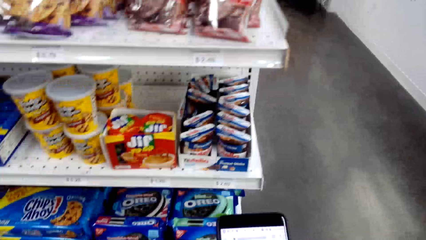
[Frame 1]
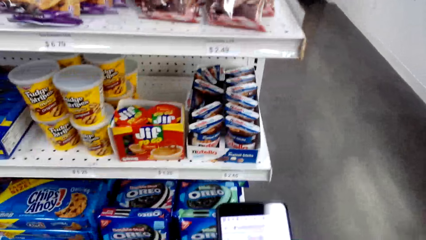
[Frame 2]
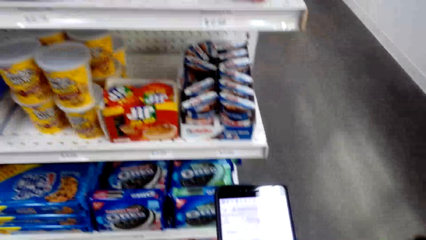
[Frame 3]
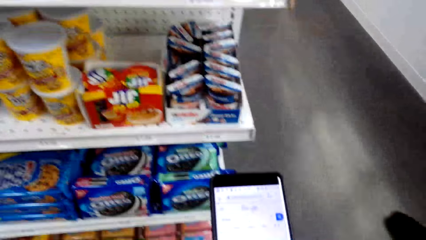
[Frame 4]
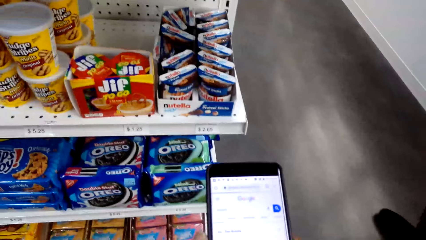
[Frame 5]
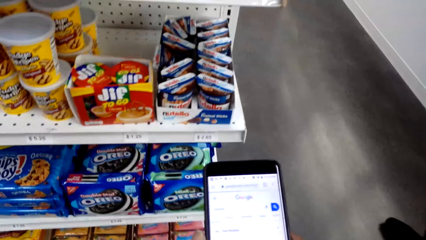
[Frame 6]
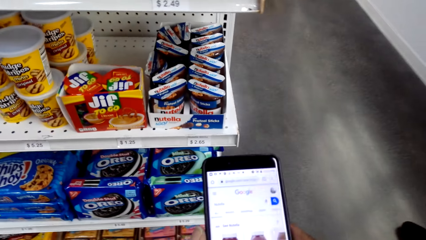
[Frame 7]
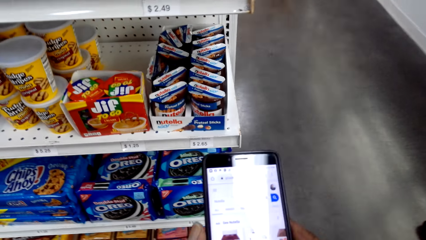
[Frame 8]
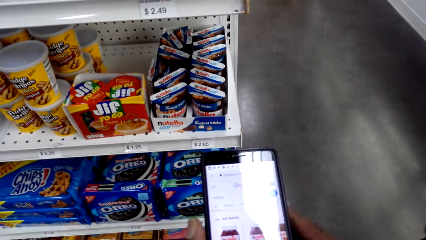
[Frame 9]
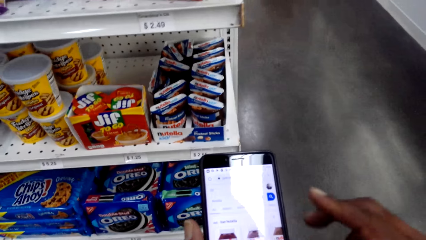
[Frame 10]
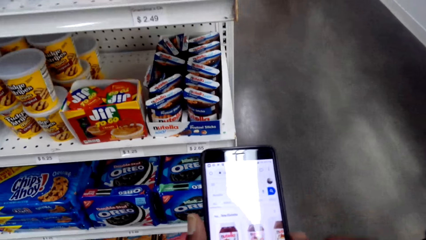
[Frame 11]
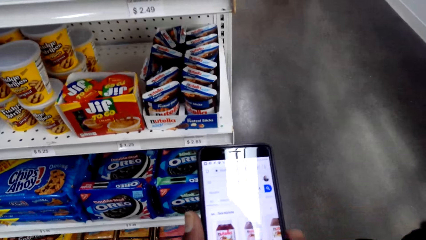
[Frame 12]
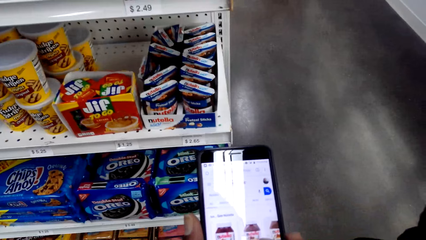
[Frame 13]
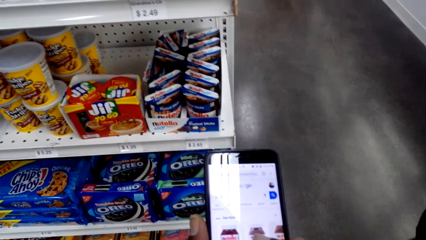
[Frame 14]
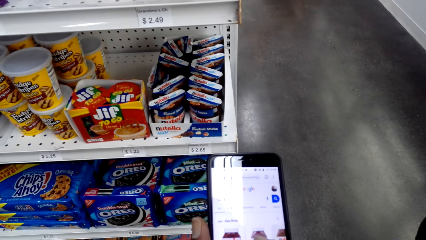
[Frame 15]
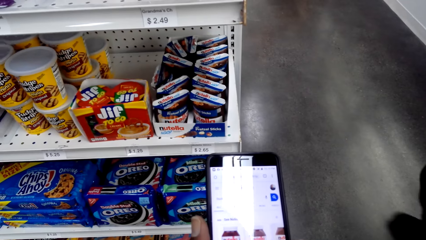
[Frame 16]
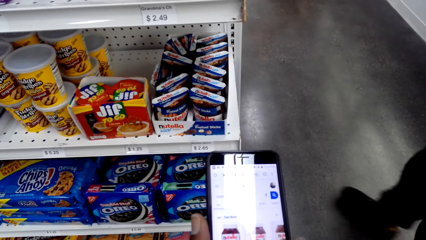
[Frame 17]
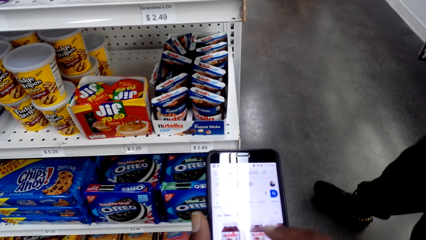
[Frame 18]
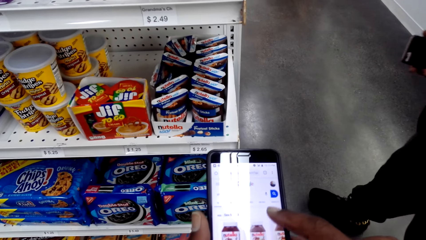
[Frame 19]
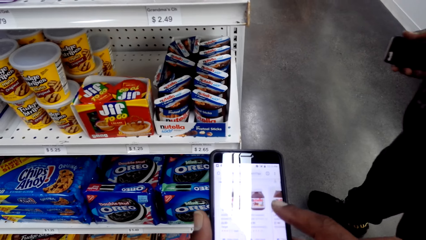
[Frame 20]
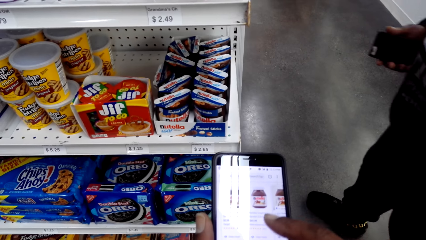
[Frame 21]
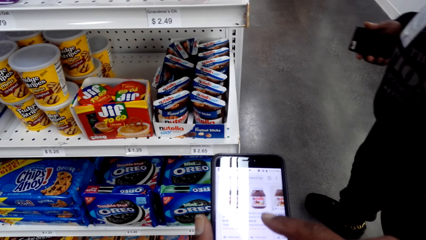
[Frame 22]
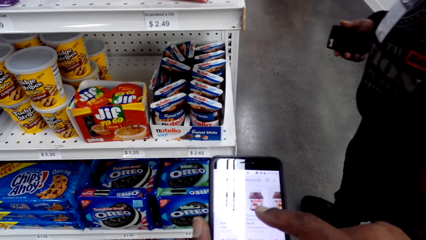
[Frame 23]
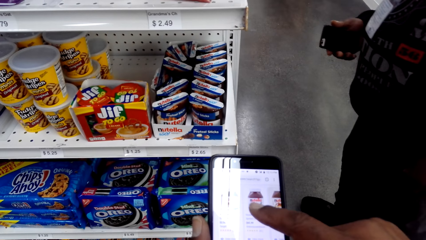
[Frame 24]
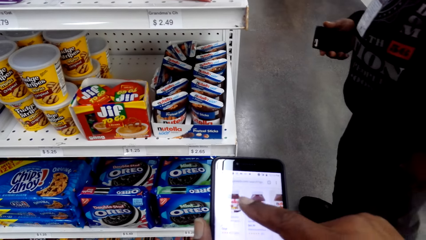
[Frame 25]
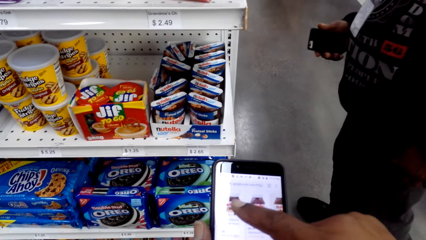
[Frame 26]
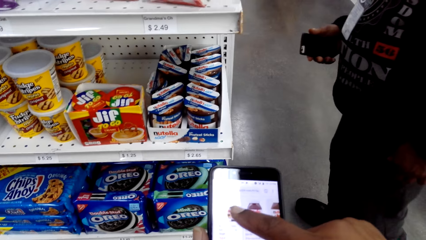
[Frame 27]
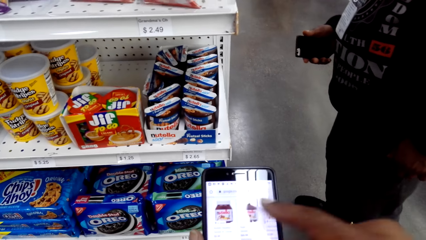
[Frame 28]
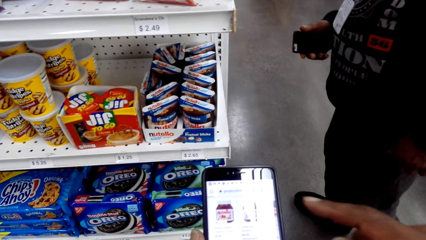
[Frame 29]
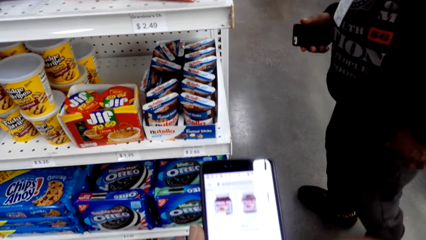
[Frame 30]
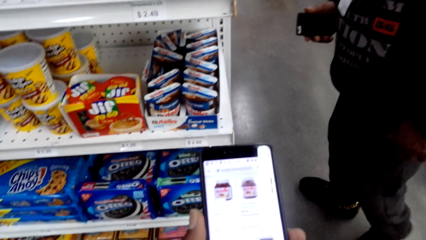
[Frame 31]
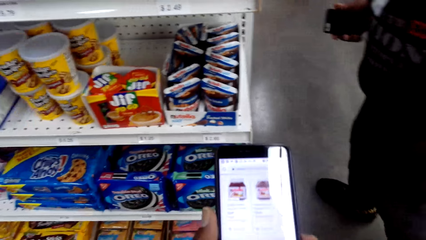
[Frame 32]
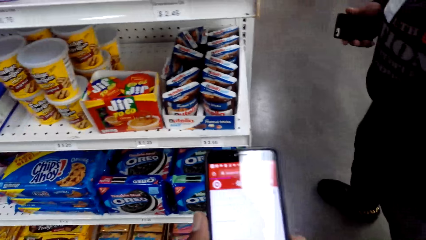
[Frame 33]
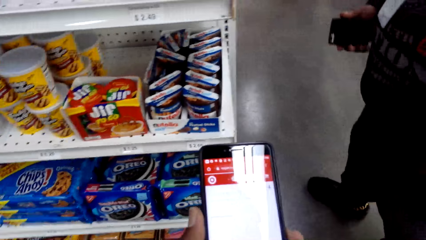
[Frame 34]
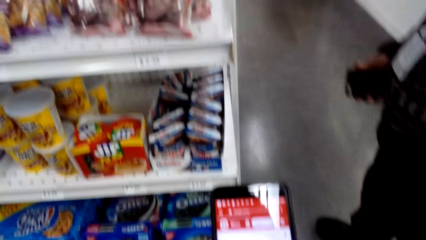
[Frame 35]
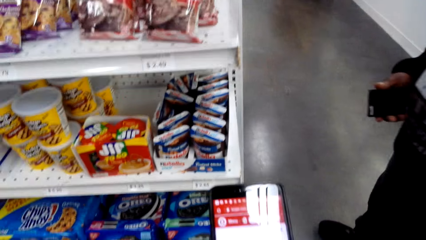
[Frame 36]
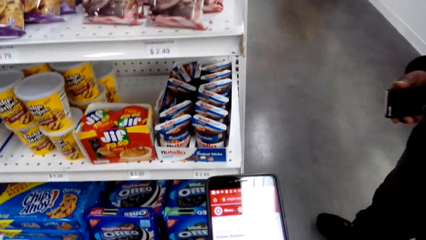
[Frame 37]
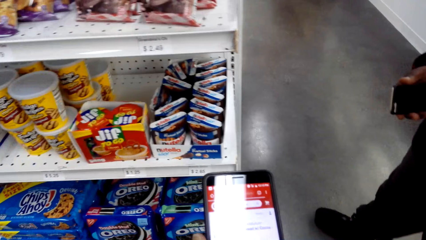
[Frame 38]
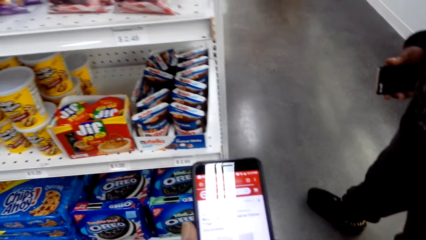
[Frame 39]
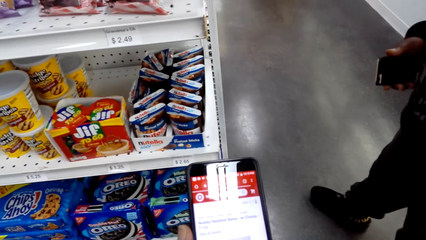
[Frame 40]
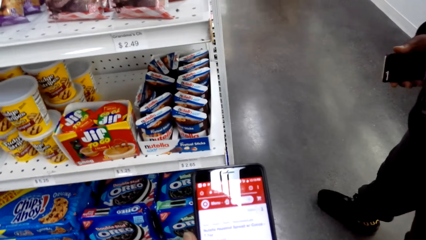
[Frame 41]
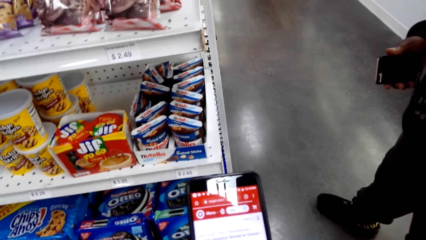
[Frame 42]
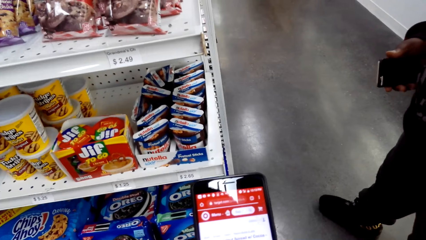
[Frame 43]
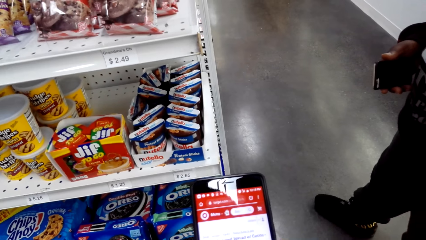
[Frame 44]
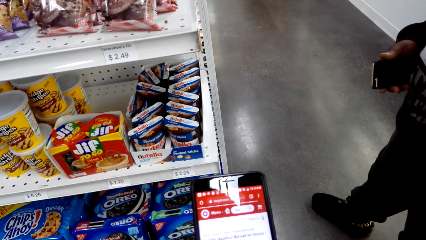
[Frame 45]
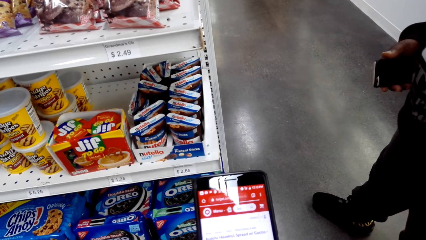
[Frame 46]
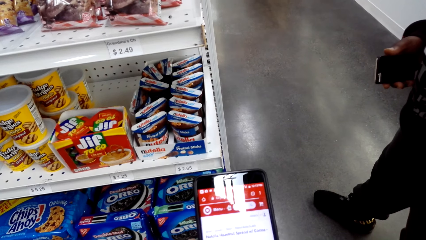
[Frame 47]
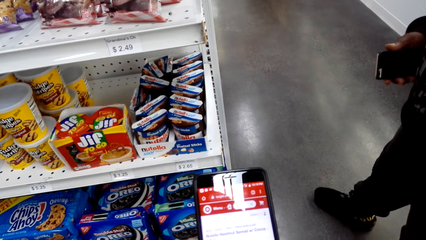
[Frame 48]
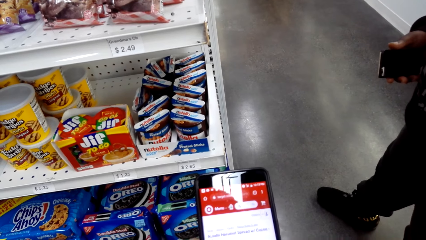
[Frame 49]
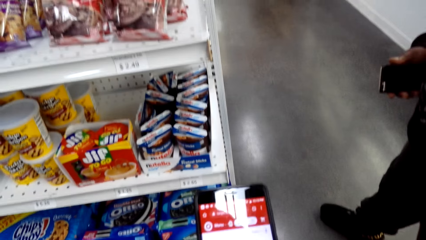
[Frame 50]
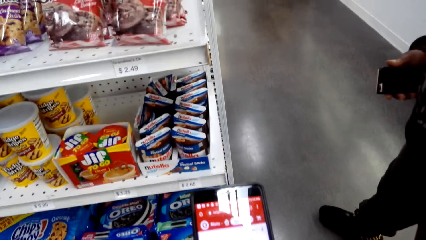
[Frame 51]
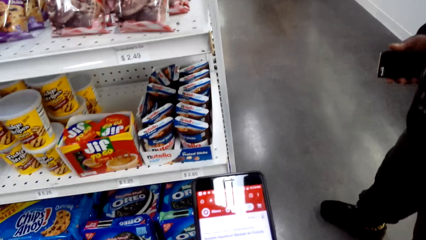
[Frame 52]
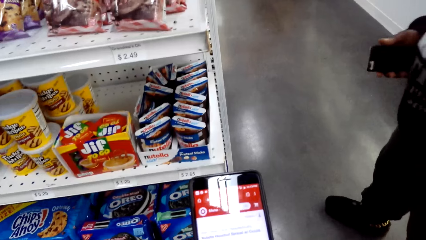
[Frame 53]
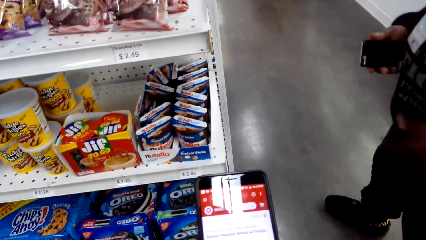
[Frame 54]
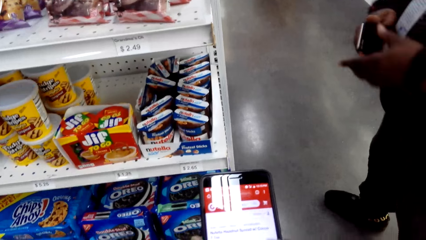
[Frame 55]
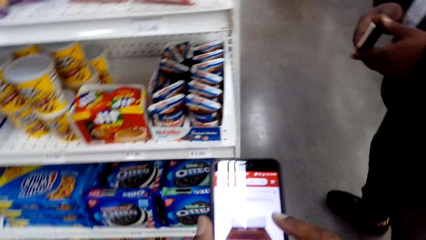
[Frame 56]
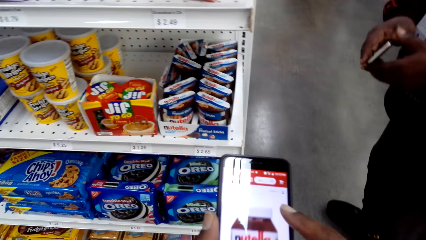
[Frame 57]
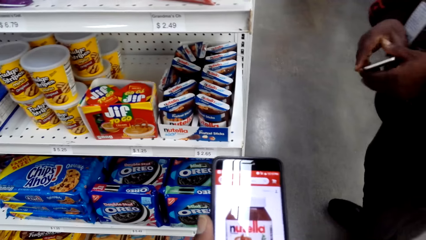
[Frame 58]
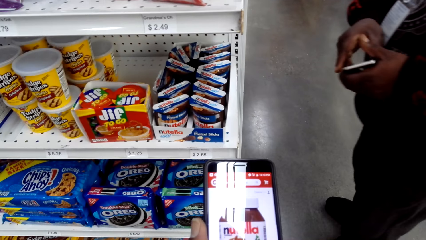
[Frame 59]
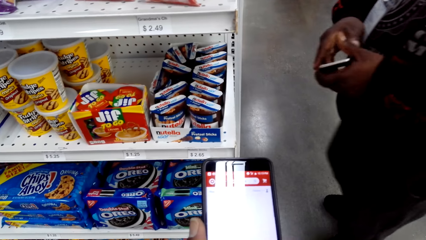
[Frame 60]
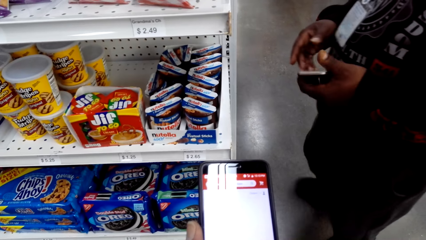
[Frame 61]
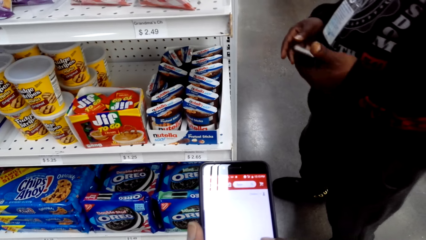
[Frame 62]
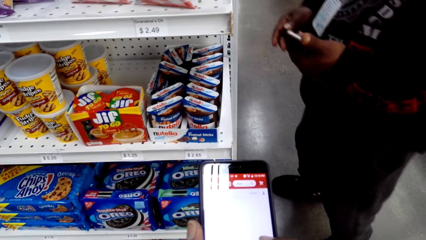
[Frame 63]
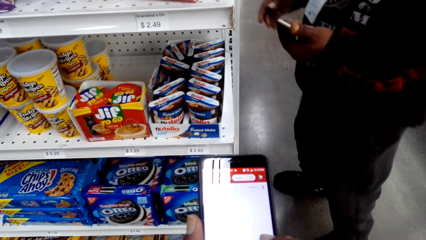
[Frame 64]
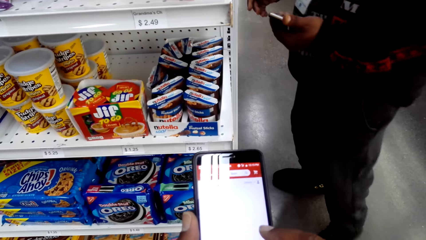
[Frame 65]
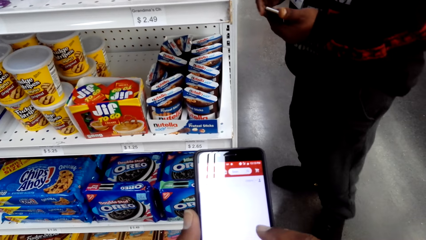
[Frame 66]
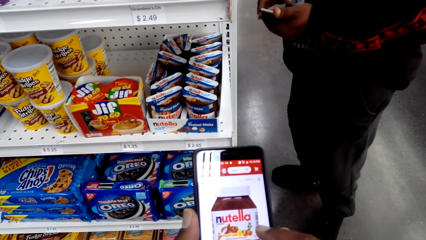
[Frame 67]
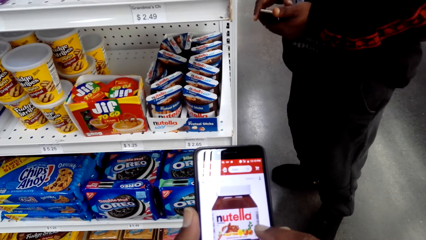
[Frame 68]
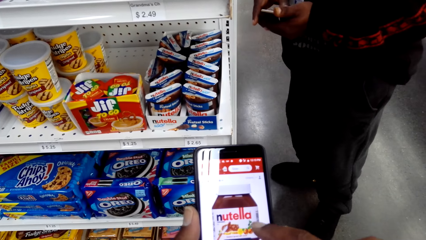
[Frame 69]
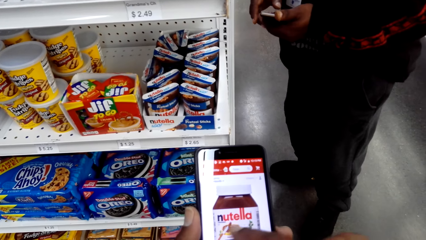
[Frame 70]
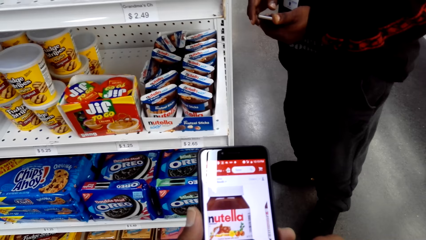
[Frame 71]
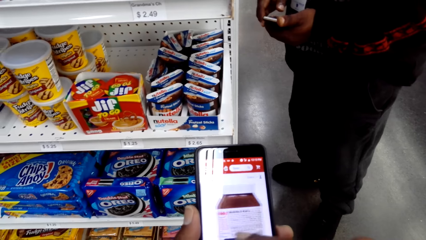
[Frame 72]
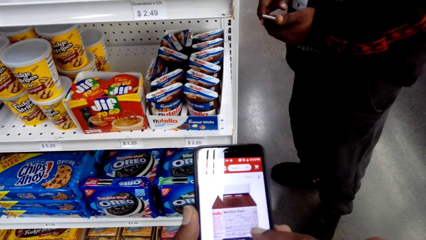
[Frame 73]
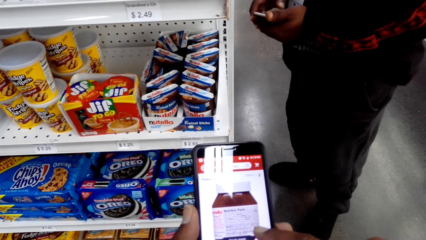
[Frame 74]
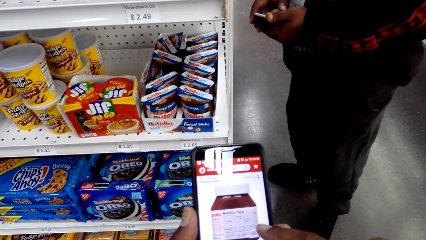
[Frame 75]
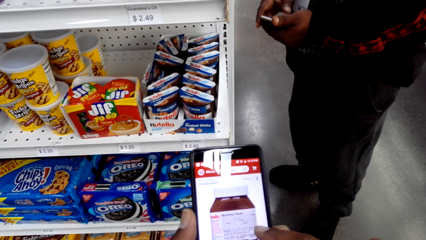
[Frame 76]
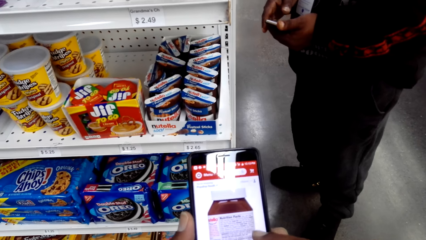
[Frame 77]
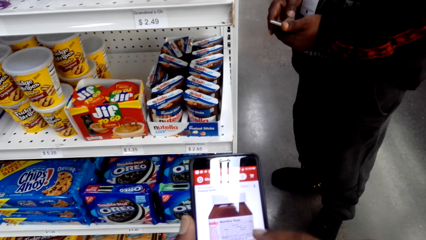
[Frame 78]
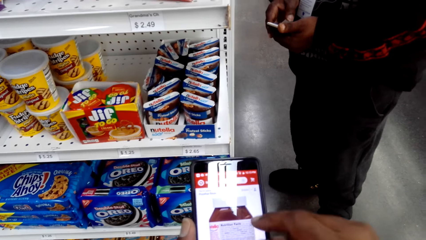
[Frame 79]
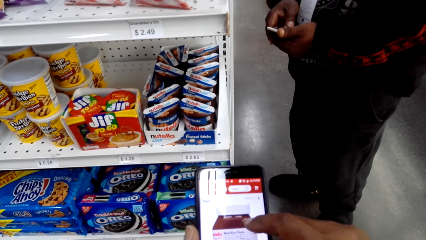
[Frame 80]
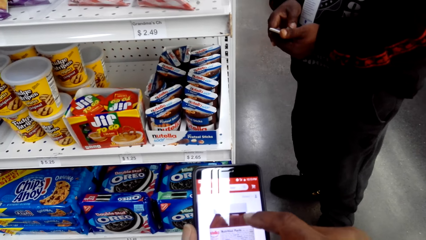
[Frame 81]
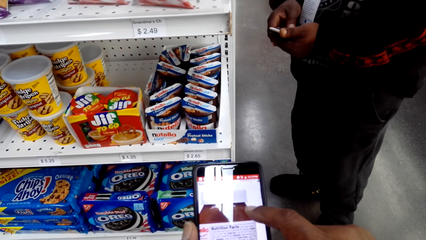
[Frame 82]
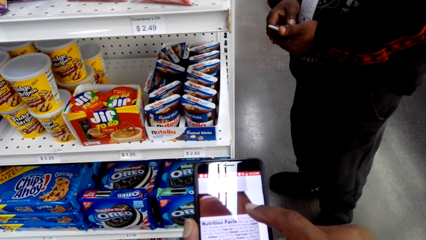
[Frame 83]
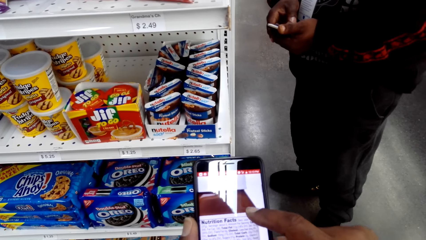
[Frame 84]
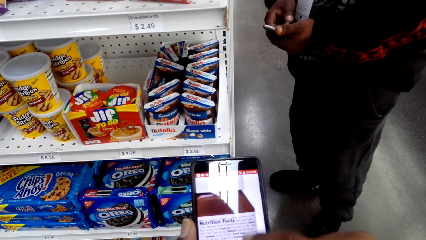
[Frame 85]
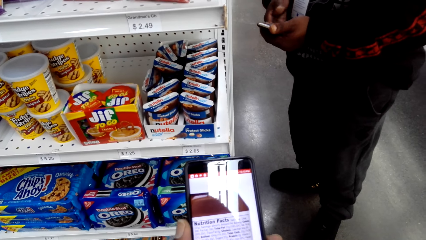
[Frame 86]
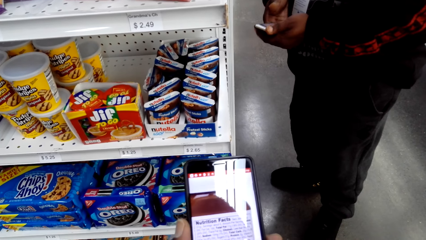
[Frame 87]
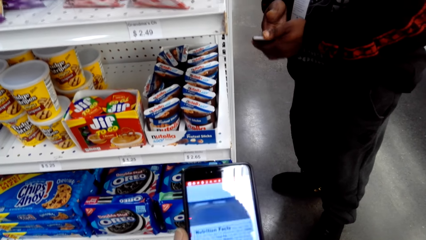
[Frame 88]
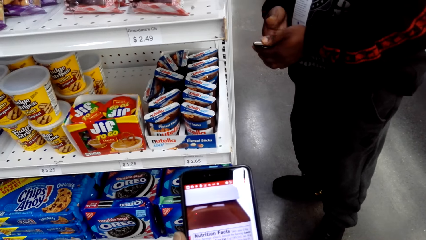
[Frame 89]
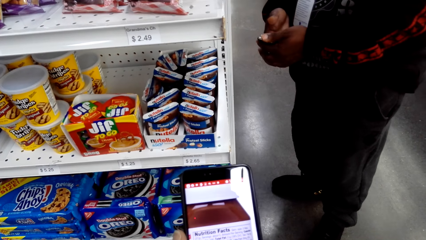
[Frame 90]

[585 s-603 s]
The camera wearer looks at merchandise on a supermarket shelf and looks at his phone. He takes a few steps and operates his phone. A man moves in a supermarket. The camera wearer operates his phone. The man steps back in the supermarket. The camera wearer looks at his phone. The man passes the phone to the left hand and moves in the supermarket. The camera wearer operates his phone. The man operates his phone.
